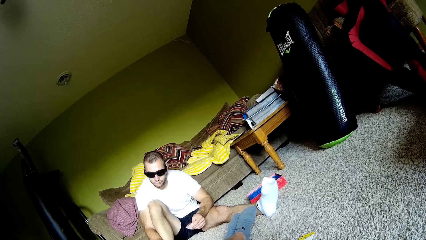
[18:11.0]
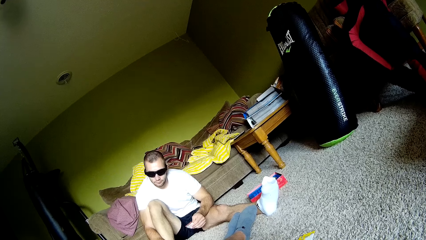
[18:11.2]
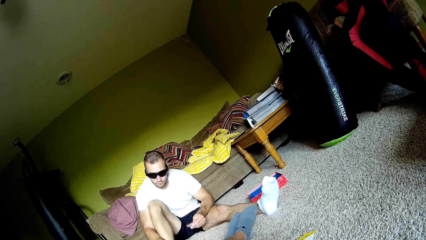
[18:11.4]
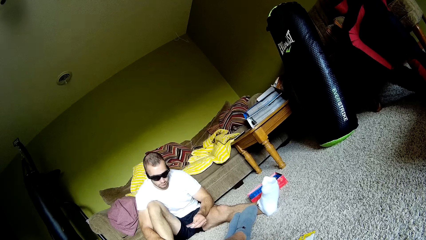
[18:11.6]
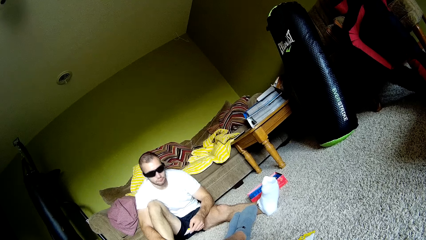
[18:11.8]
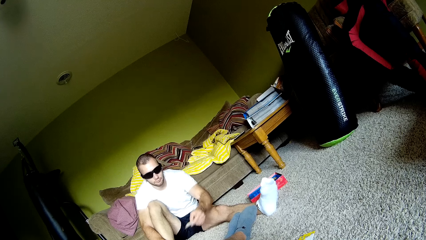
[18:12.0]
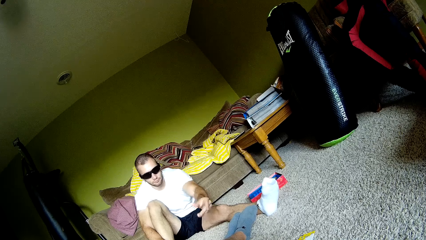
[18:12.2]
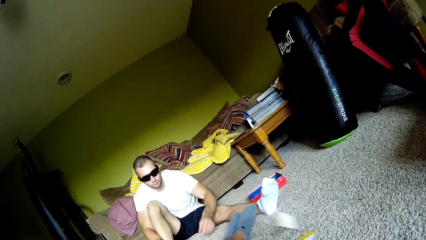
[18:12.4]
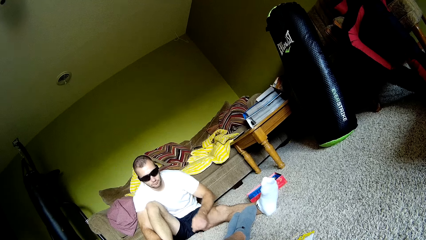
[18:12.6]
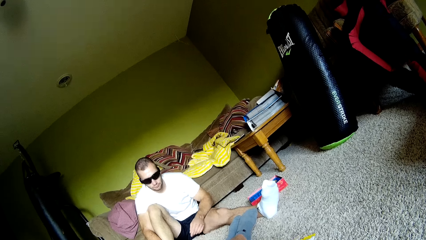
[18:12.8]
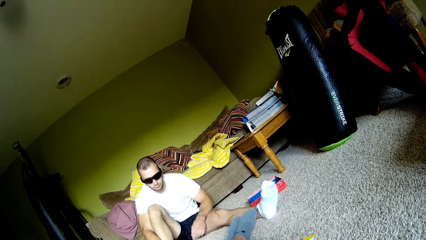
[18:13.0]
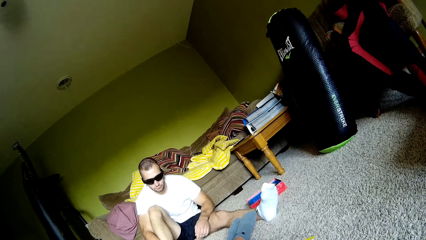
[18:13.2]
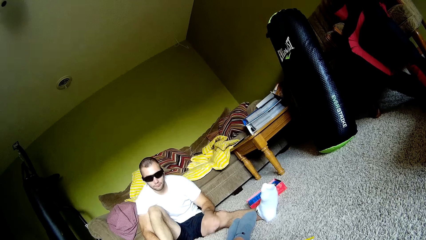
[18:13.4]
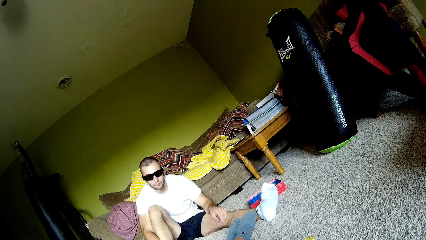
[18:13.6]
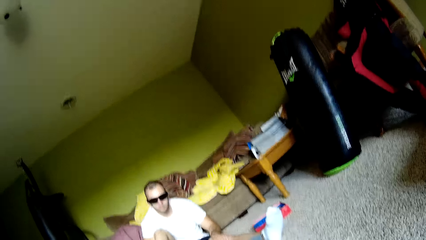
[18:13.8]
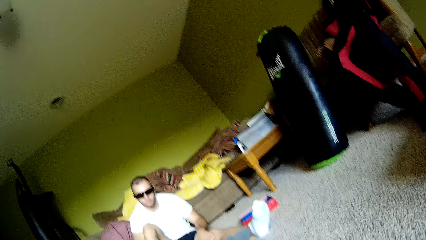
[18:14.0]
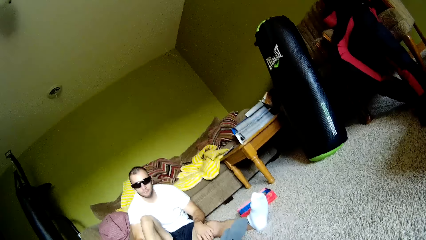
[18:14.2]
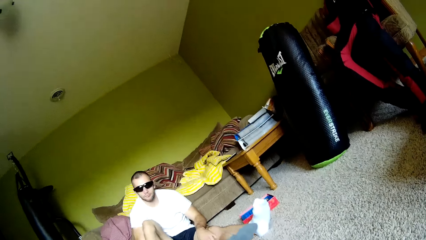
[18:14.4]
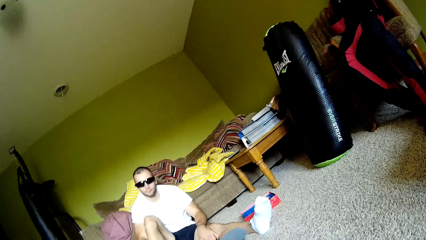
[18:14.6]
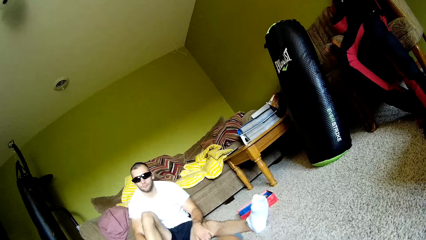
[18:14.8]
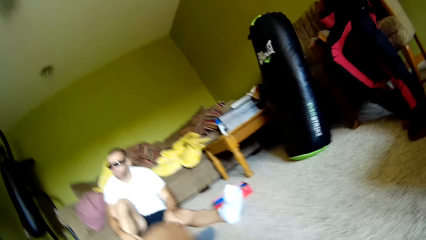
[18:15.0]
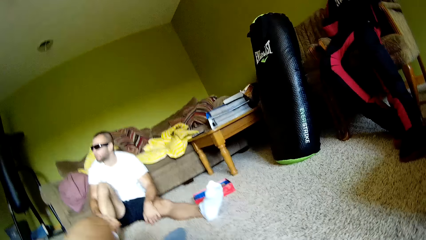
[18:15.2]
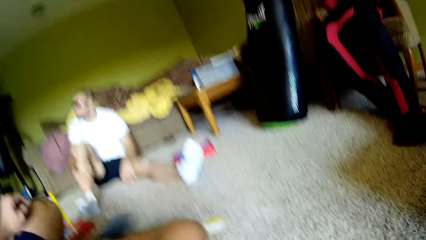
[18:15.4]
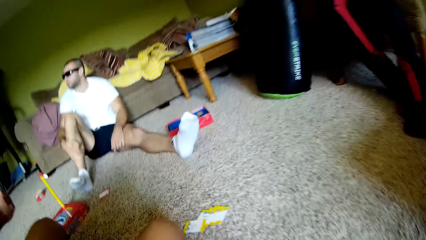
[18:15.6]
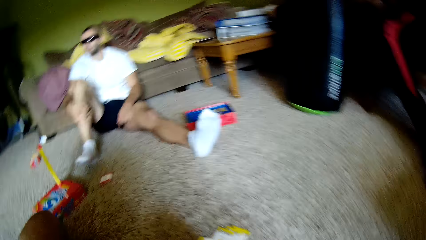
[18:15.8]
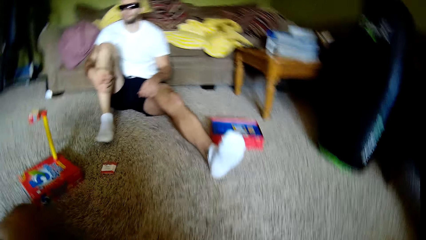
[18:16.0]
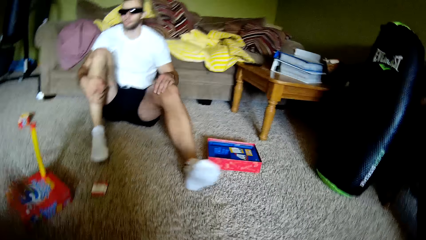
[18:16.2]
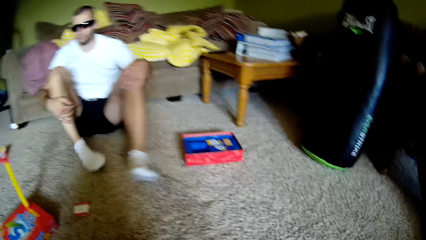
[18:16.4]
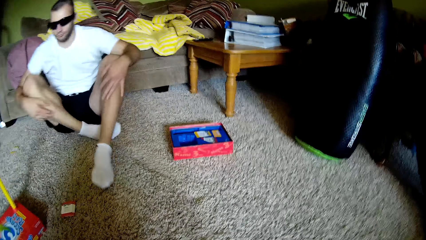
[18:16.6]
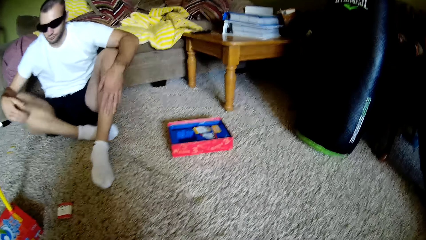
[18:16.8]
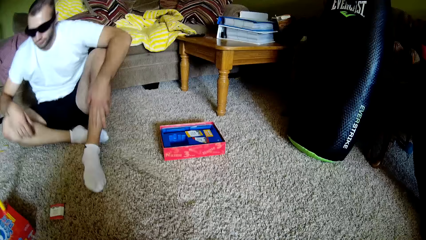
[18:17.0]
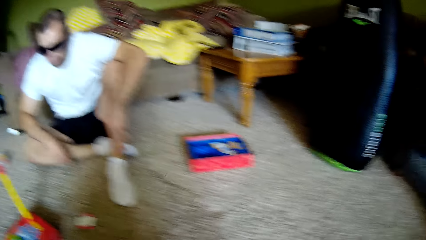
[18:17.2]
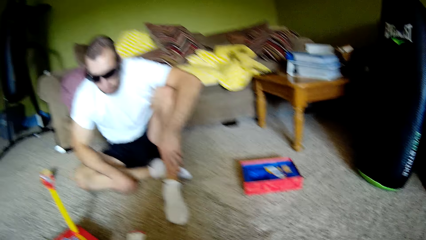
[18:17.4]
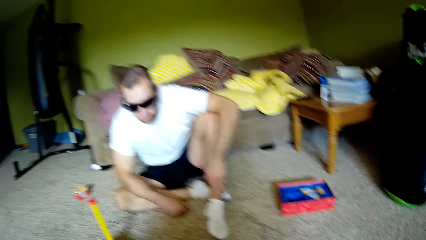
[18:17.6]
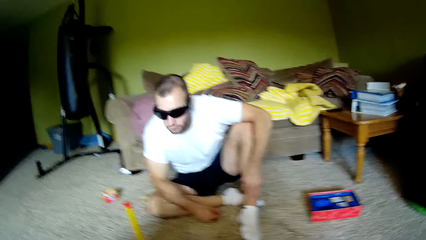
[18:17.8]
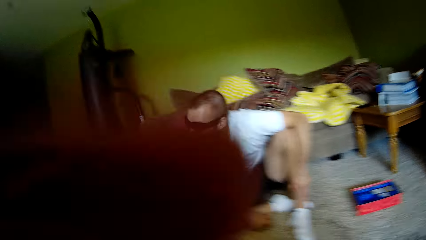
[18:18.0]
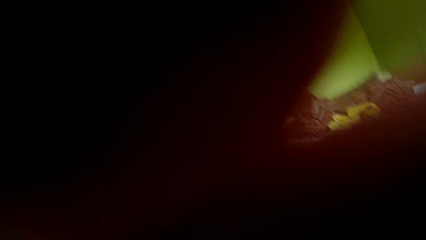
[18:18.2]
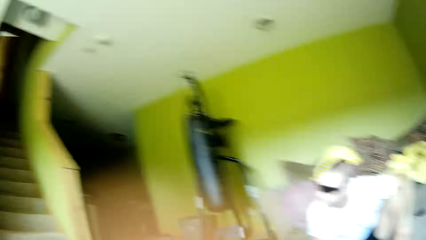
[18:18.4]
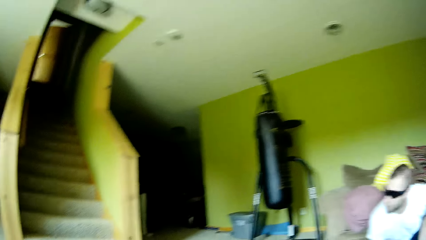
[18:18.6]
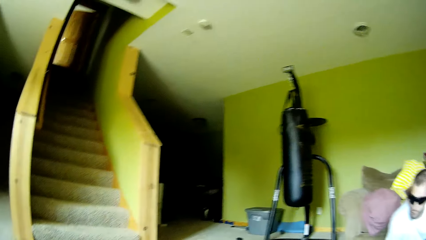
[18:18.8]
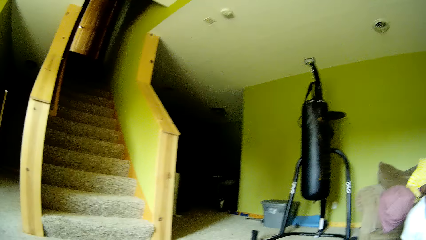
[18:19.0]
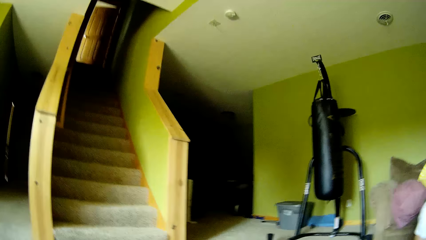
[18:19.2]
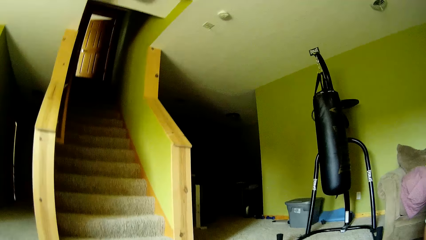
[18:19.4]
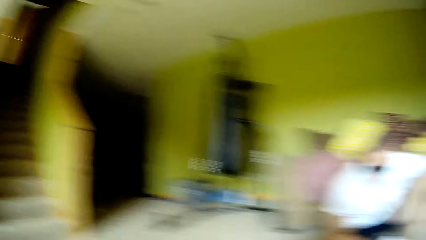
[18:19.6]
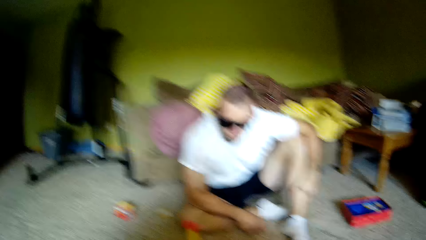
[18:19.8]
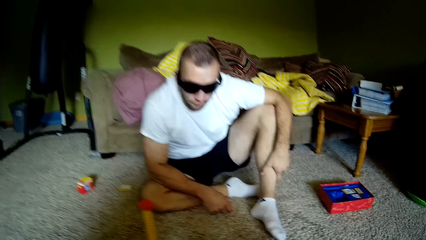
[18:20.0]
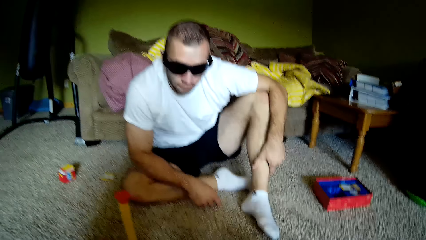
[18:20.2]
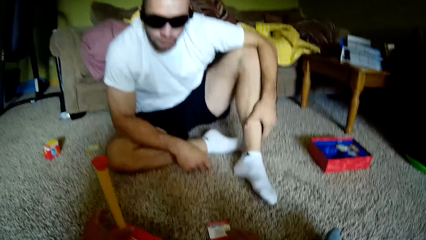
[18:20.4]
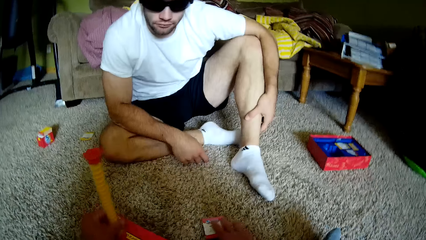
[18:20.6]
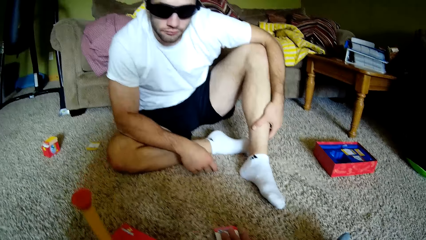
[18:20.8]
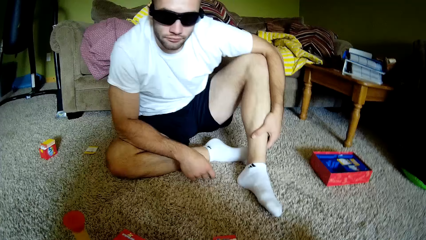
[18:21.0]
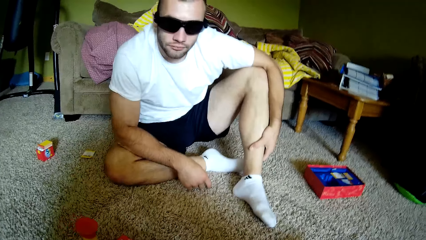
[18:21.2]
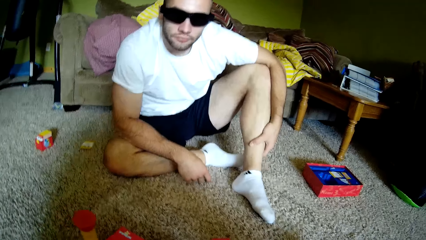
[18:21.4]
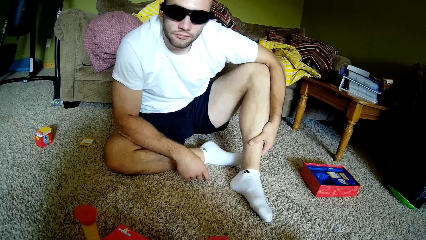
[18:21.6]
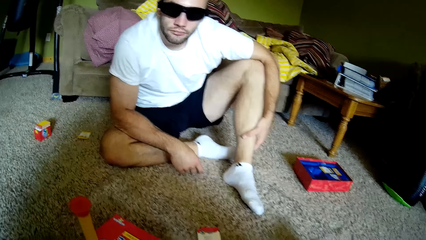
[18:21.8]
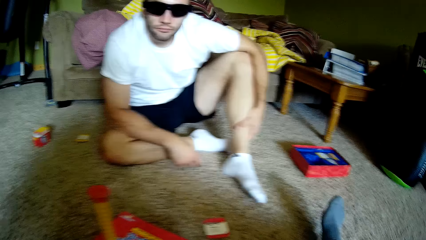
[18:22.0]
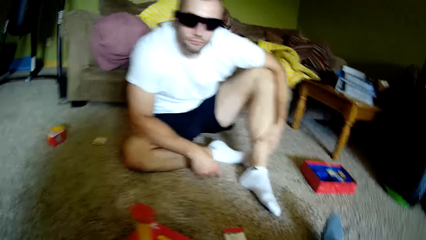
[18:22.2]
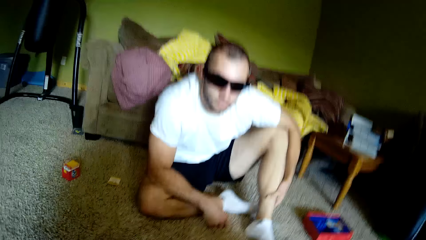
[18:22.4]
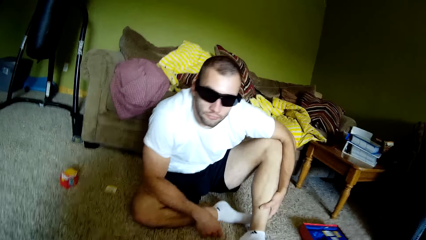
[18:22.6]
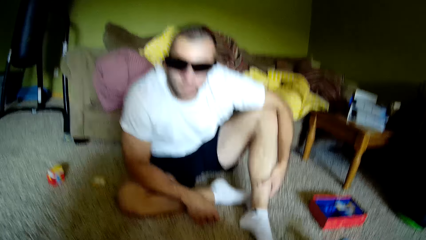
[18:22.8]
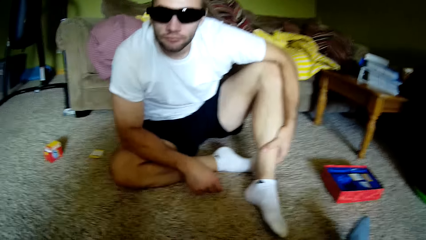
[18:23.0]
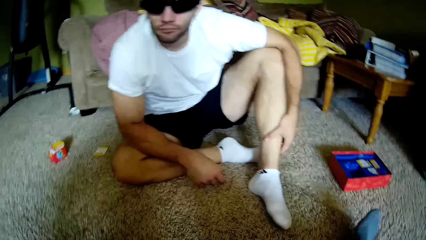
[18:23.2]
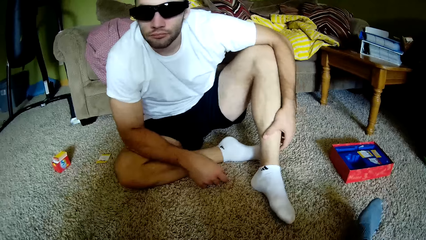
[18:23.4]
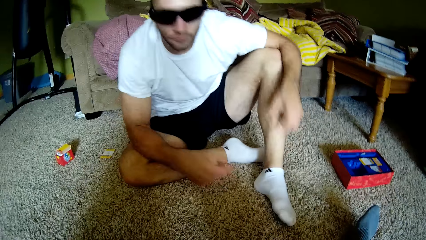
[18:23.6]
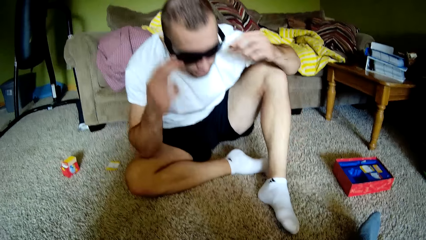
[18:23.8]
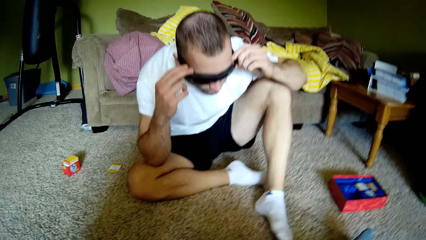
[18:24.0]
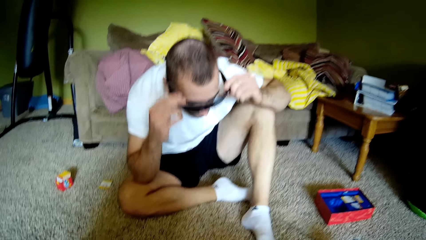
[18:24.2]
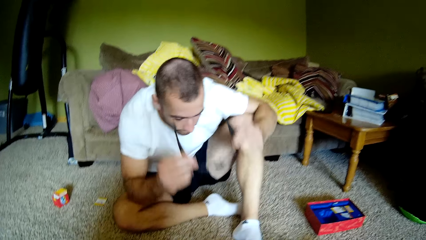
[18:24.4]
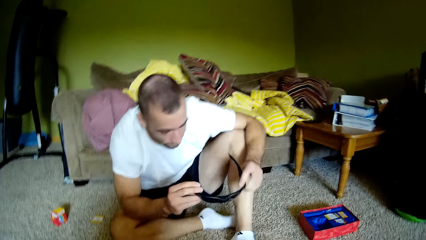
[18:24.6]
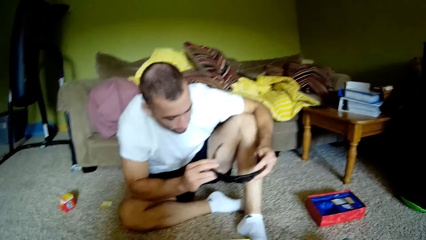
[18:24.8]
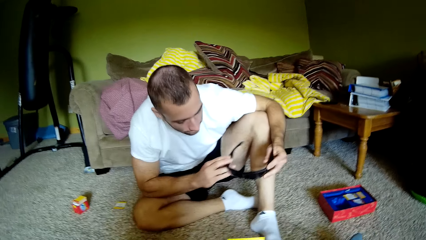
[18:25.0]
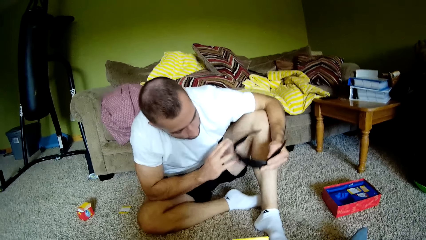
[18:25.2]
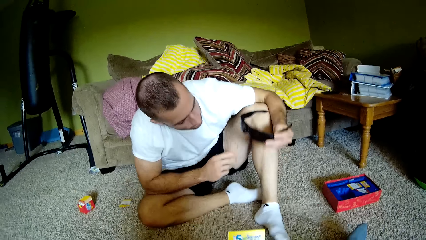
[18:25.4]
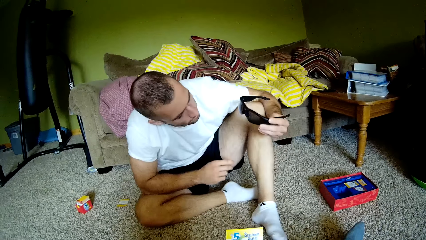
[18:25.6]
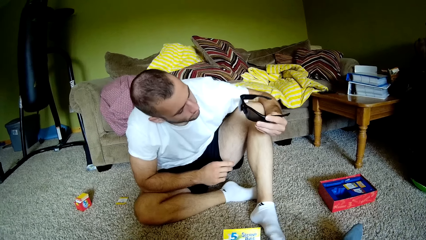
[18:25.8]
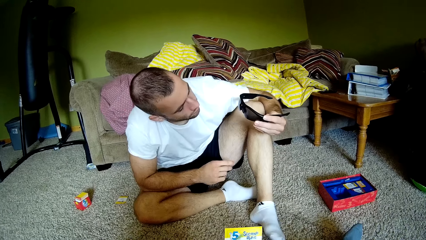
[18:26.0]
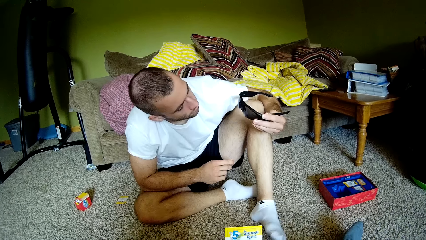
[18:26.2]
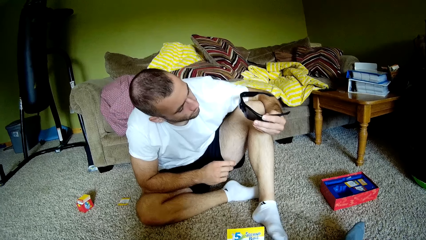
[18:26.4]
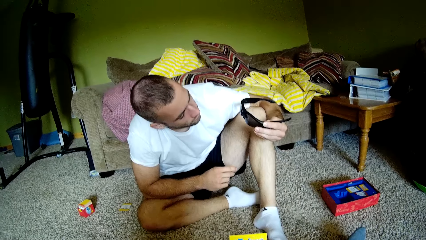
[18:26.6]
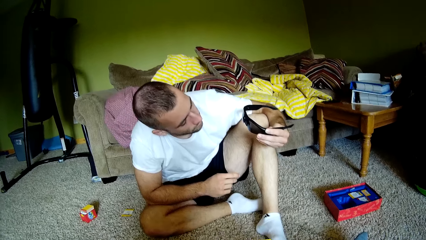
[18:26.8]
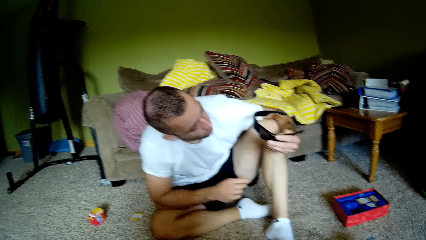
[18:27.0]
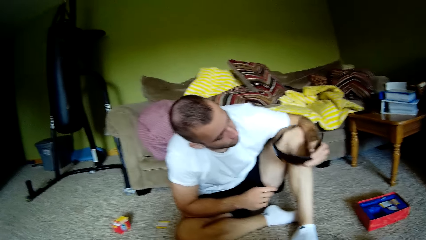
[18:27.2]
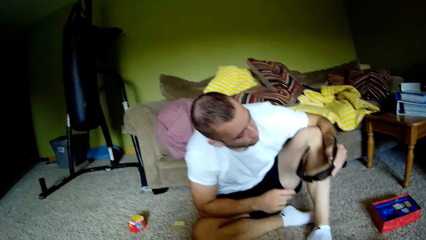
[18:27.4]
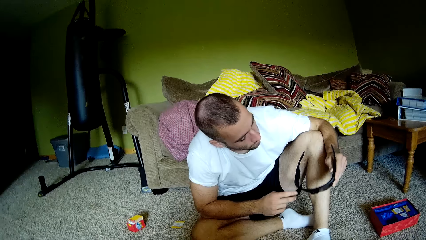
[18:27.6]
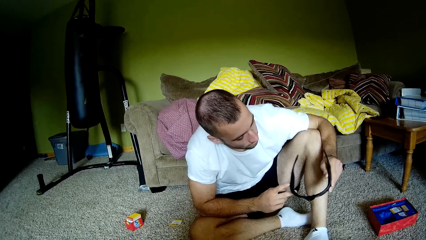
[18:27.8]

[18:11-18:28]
The man throws a card. The camera wearer talks to the man. A person folds the legs. The camera wearer fixes a camera with his hand. He stares at the person. He holds a plastic. He interacts with the person. The person removes his goggles and stares at his goggles.
